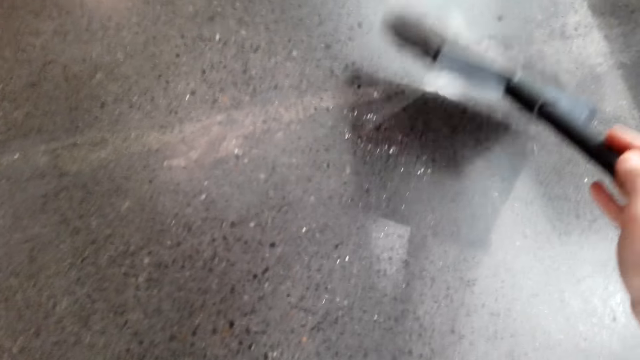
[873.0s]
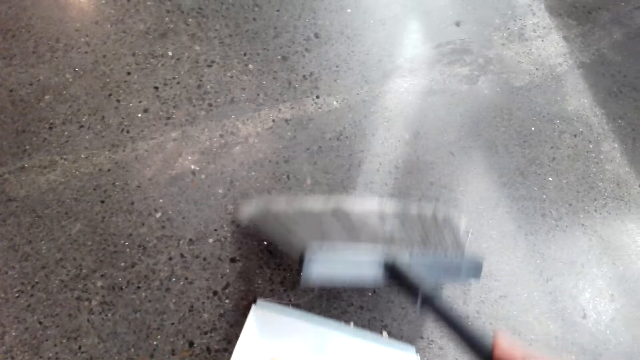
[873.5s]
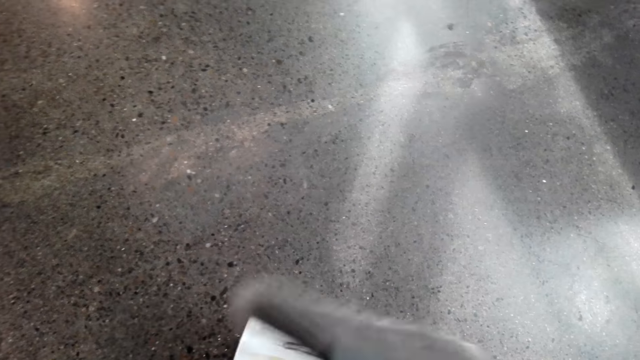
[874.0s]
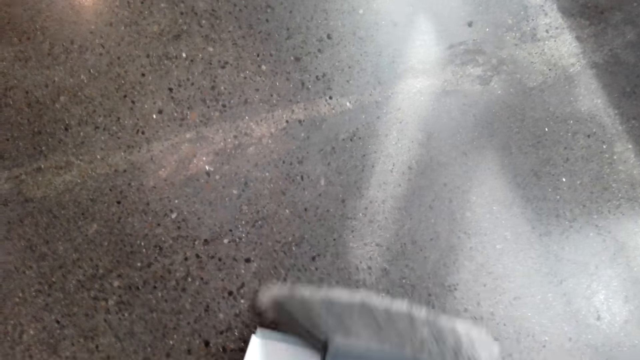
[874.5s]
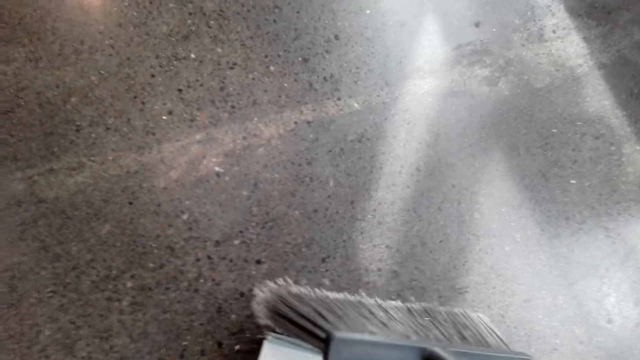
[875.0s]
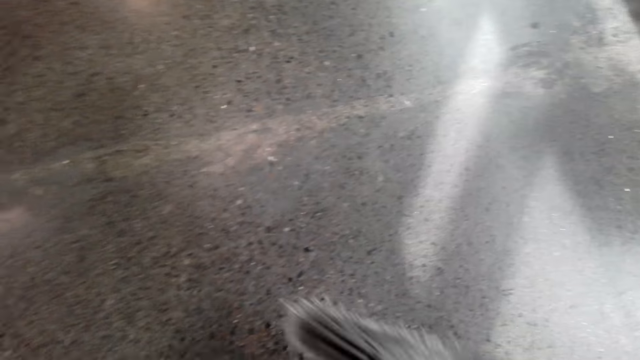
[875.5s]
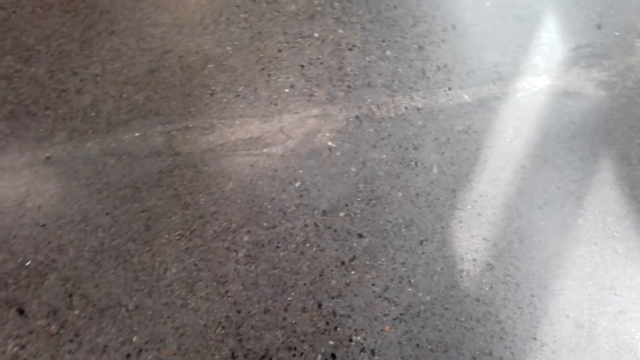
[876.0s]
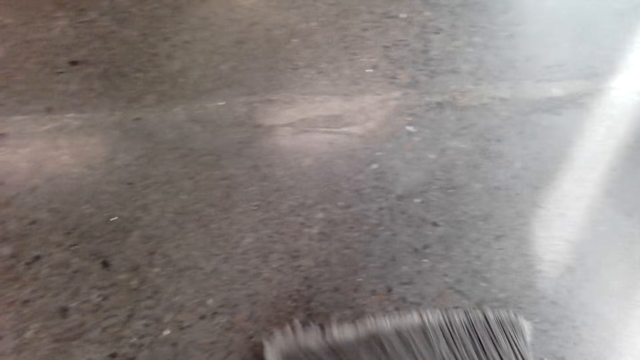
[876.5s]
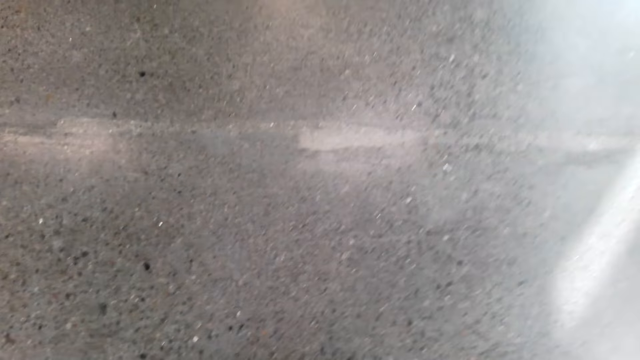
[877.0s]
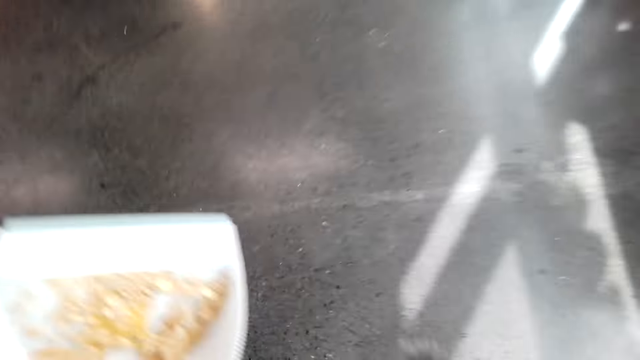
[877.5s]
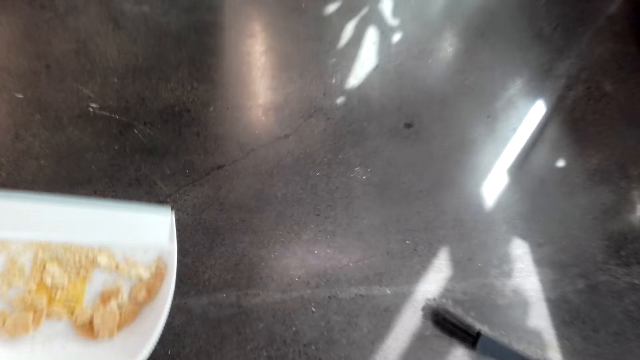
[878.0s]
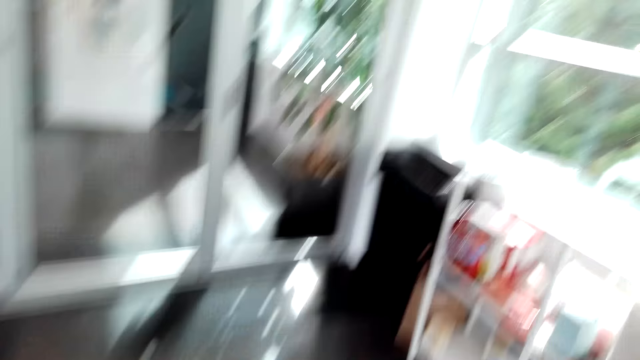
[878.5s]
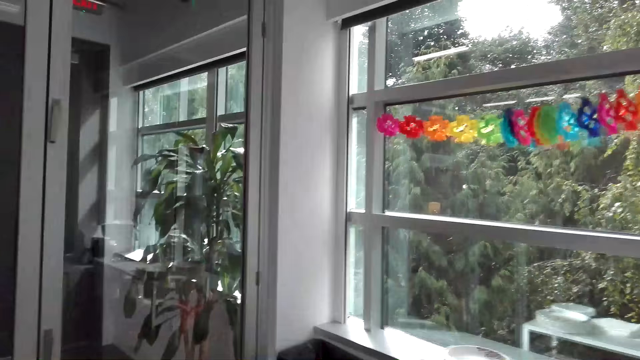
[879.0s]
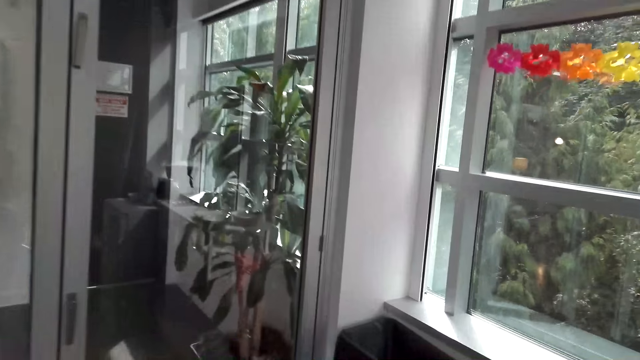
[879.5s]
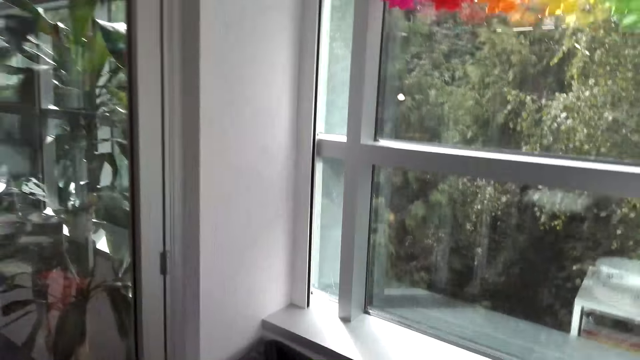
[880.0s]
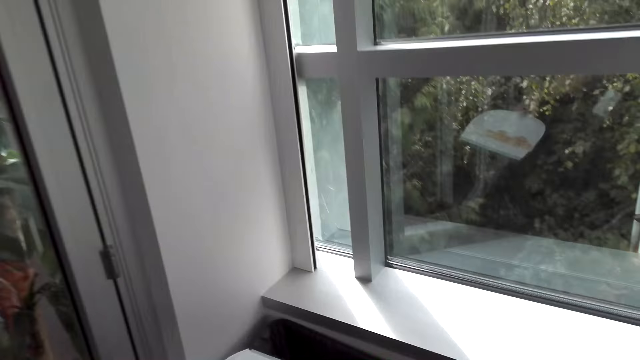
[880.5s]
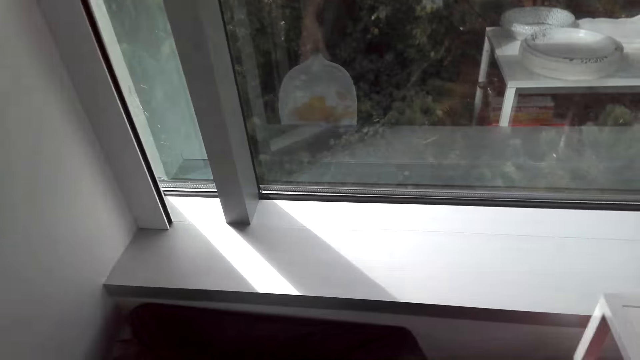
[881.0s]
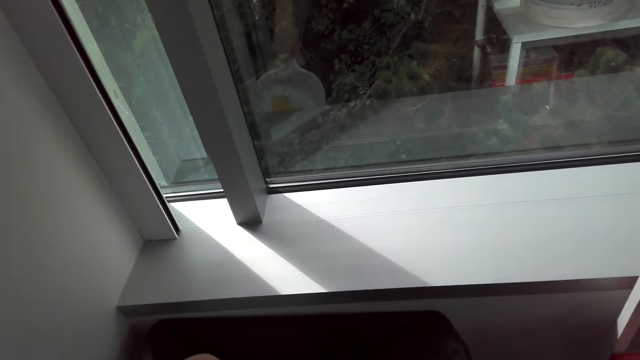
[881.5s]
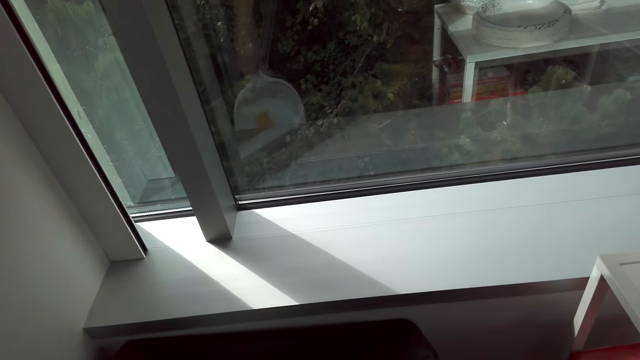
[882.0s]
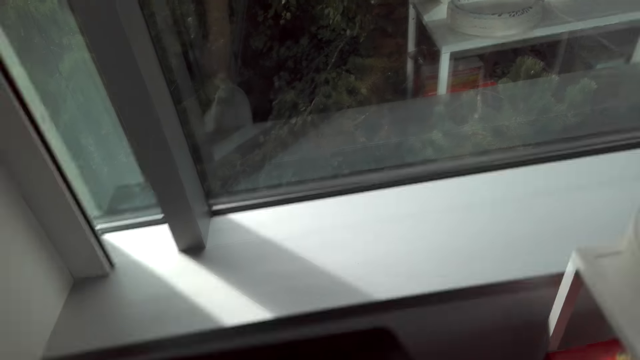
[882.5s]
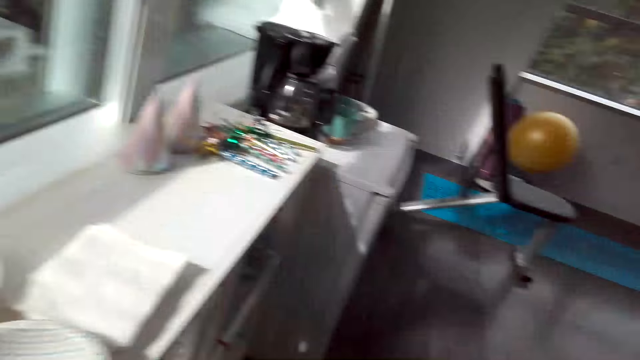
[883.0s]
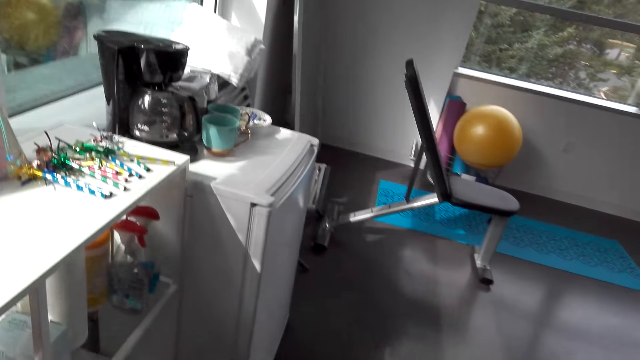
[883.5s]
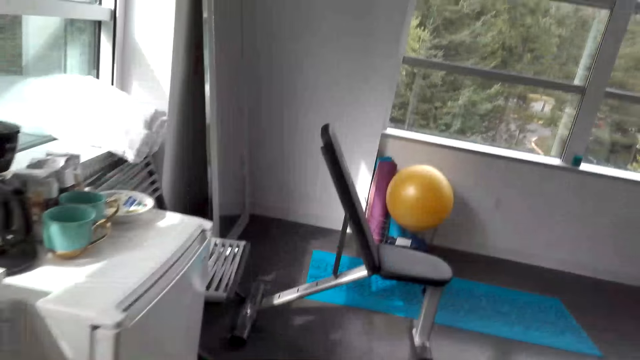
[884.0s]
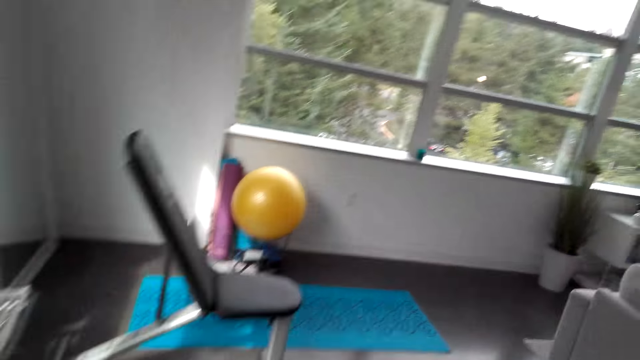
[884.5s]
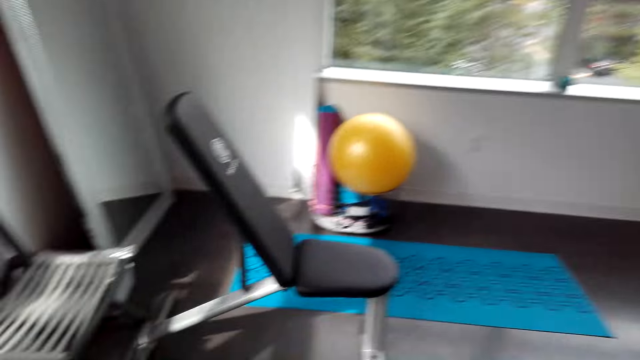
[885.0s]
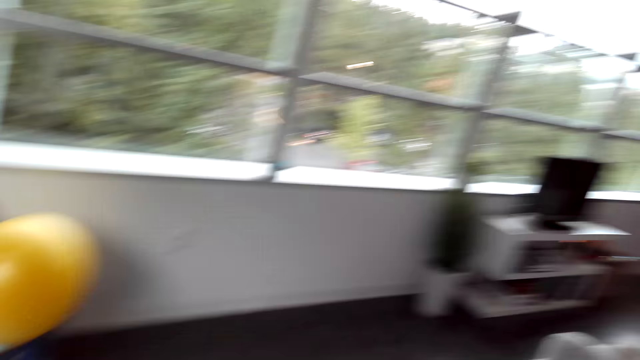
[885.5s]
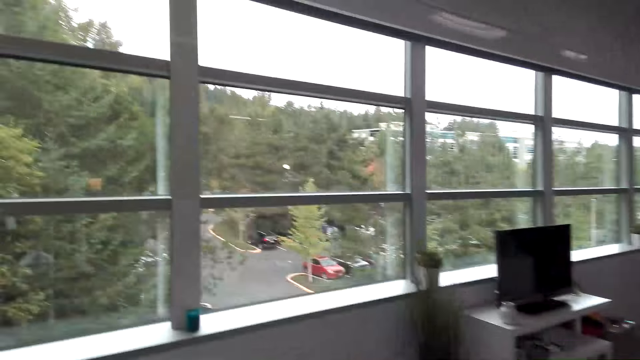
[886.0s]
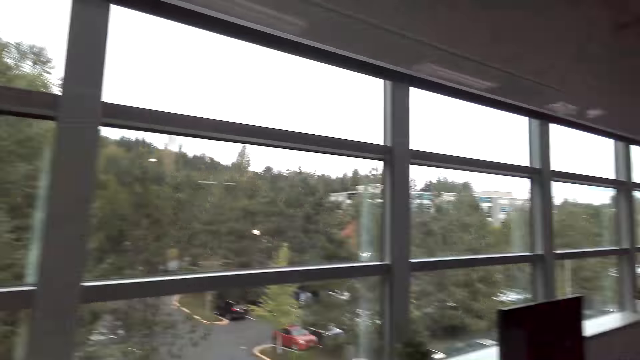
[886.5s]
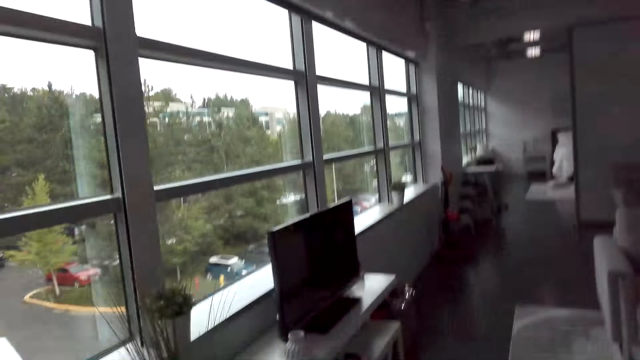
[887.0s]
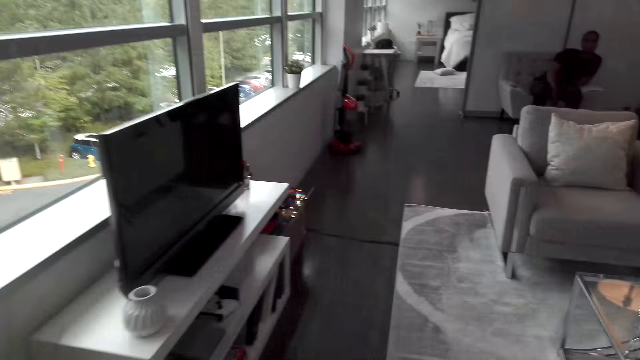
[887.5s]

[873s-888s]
The camera wearer walks around the room. They put the dirt in the trash bin. They walk around the room.

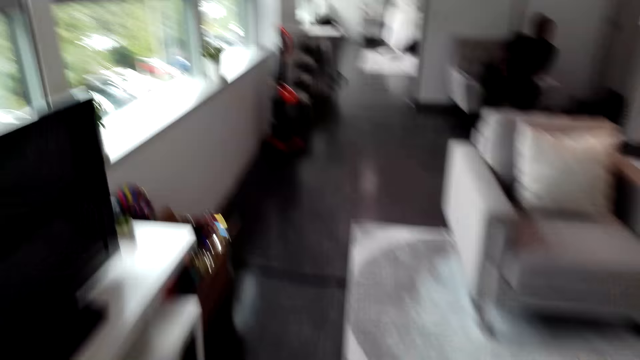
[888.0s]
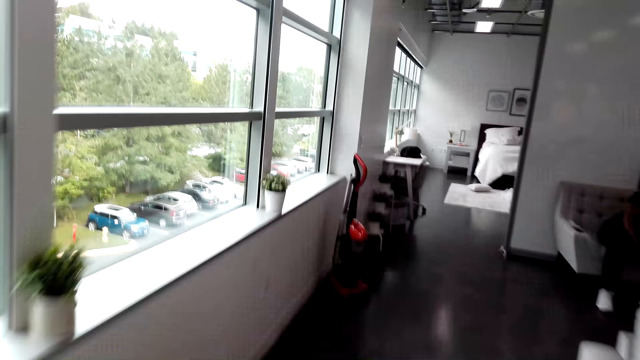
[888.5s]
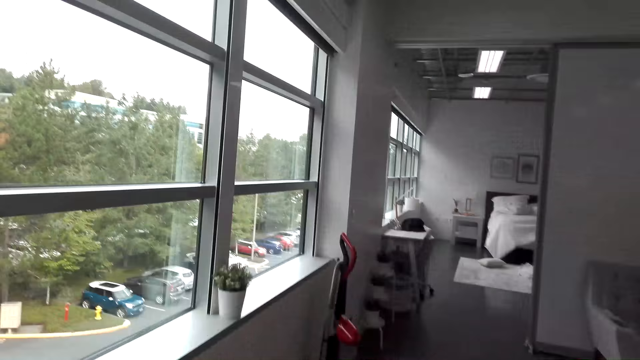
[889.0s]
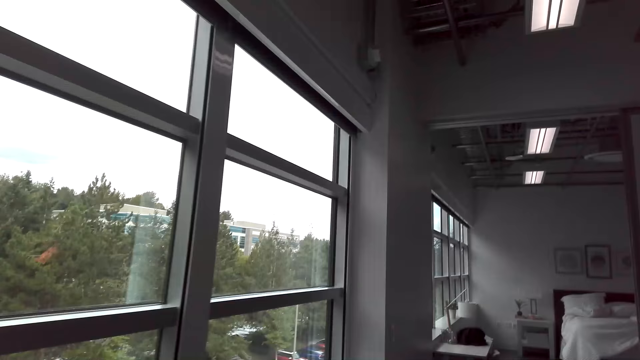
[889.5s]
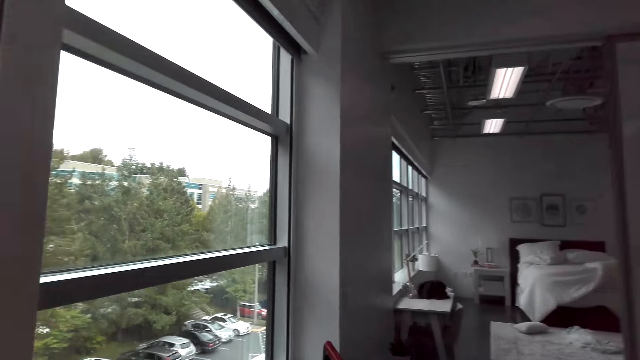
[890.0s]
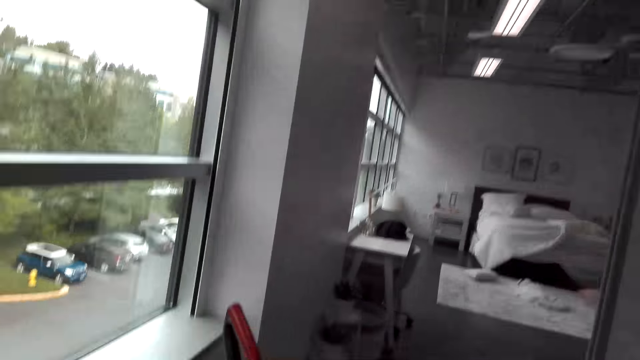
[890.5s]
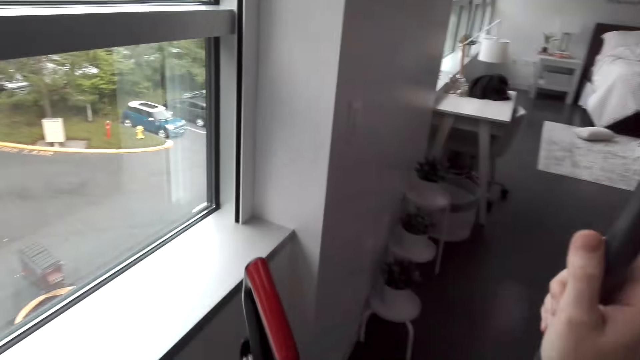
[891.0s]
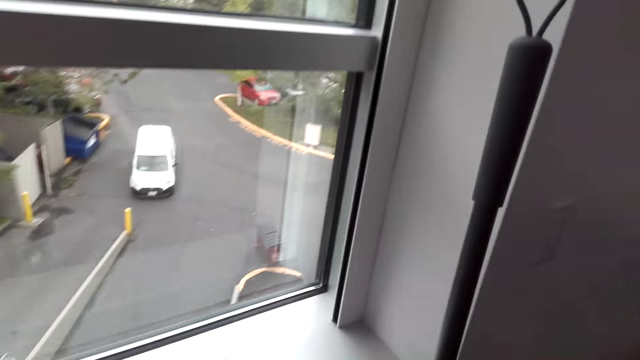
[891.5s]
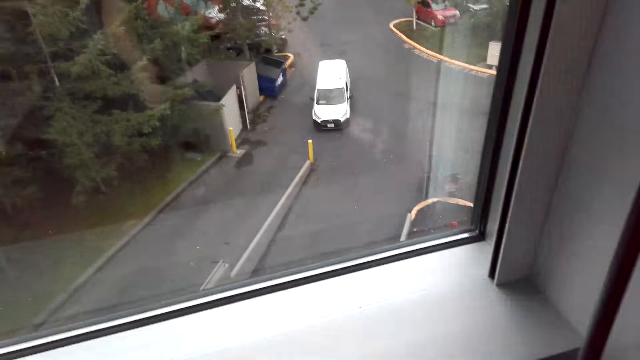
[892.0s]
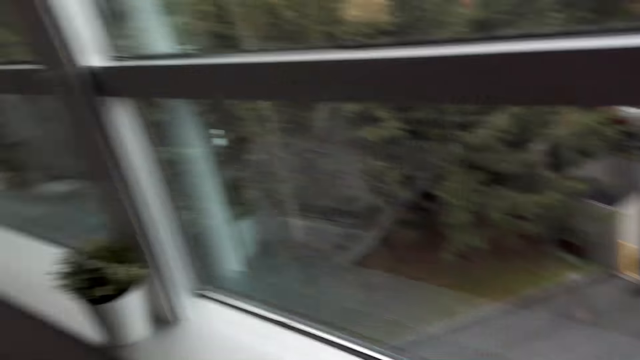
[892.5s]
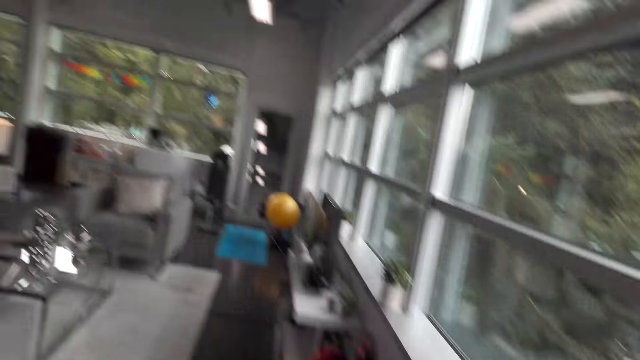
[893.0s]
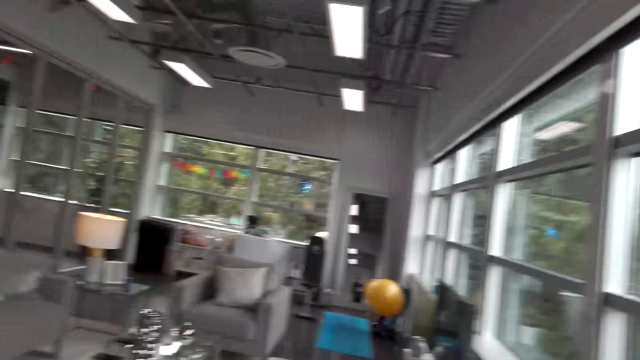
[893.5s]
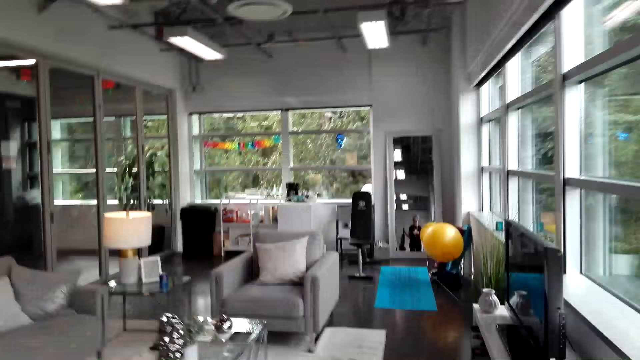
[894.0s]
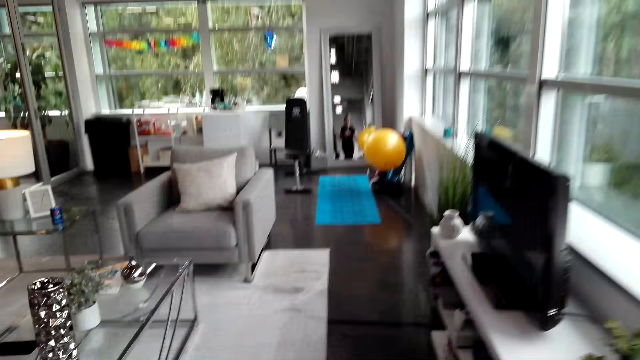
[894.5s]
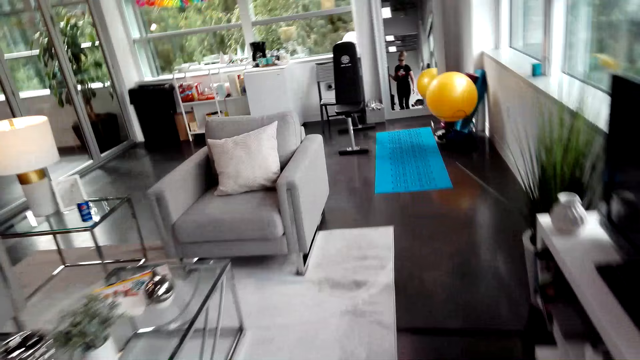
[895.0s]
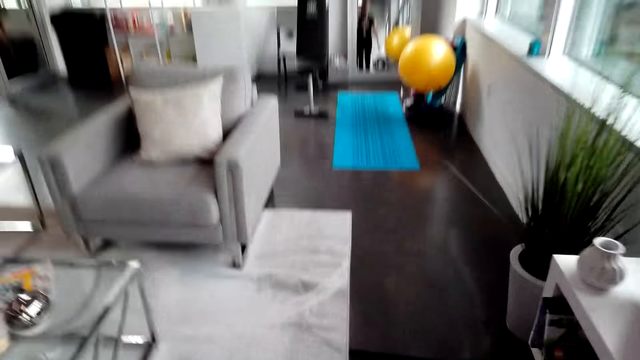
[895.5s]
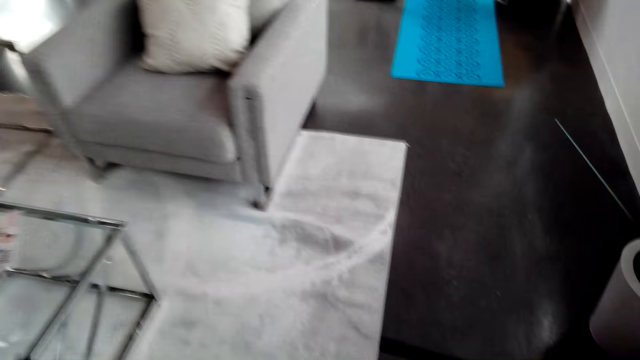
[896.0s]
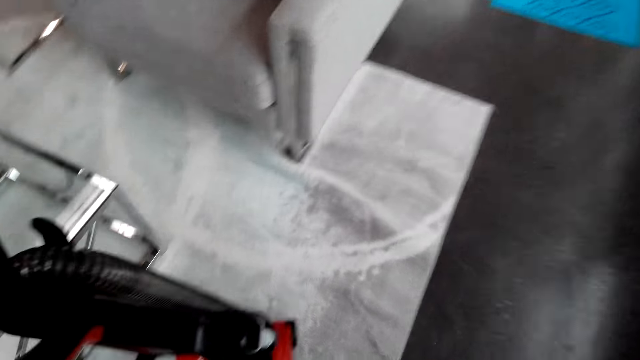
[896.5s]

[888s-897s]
The camera wearer puts the hand broom near the window, against the wall. They walk around the room.
